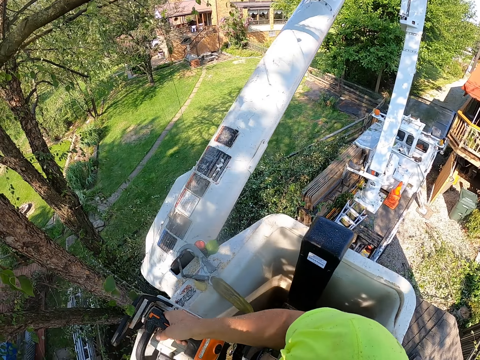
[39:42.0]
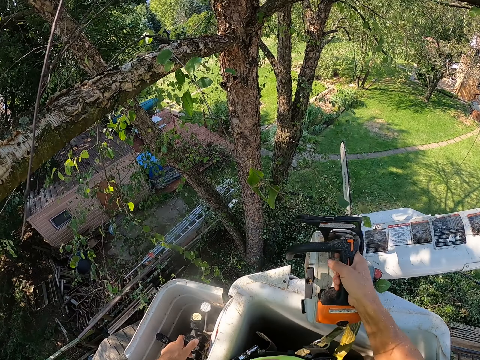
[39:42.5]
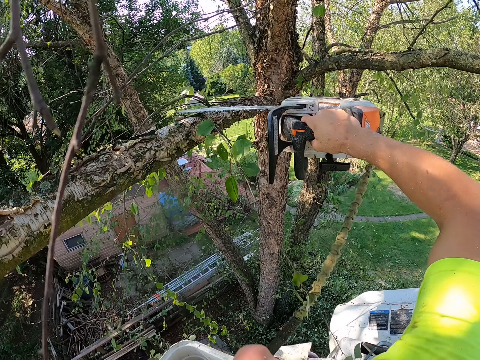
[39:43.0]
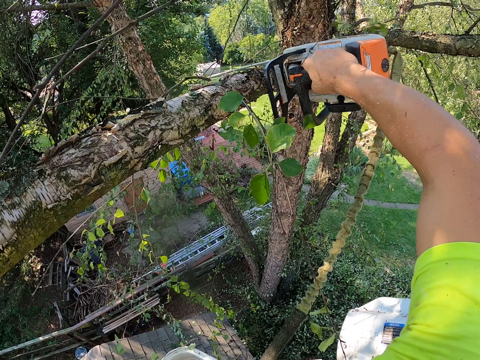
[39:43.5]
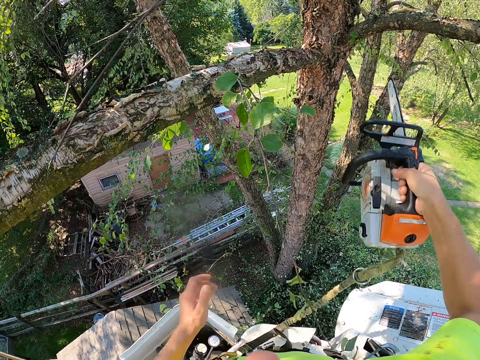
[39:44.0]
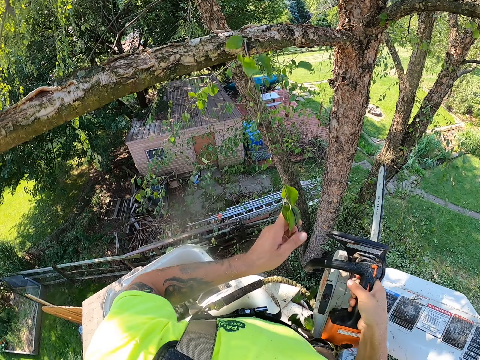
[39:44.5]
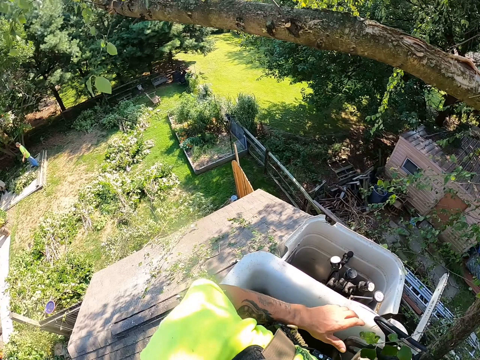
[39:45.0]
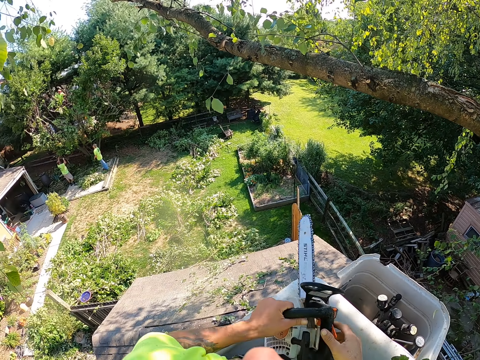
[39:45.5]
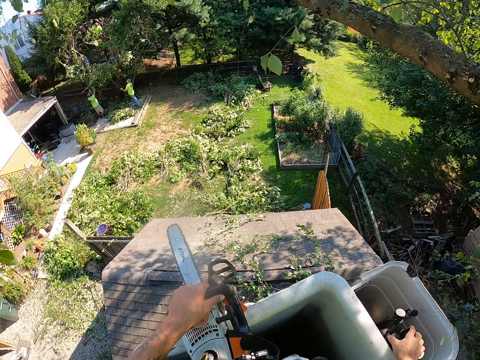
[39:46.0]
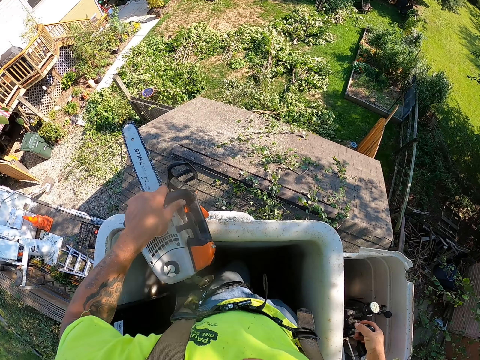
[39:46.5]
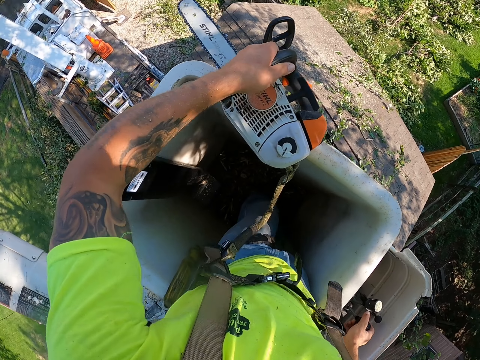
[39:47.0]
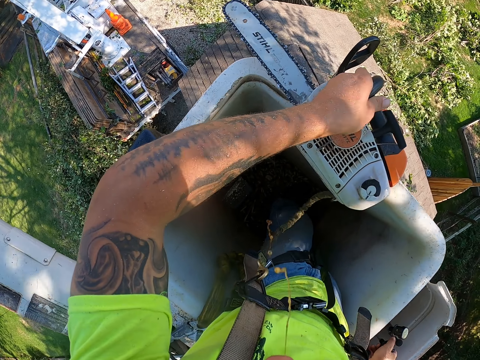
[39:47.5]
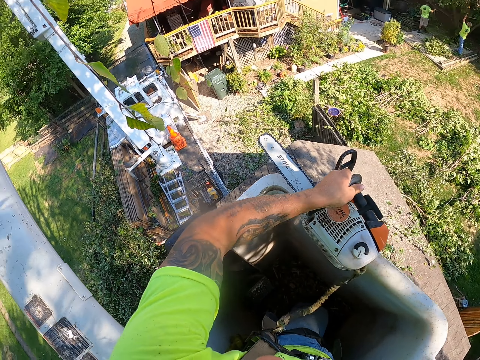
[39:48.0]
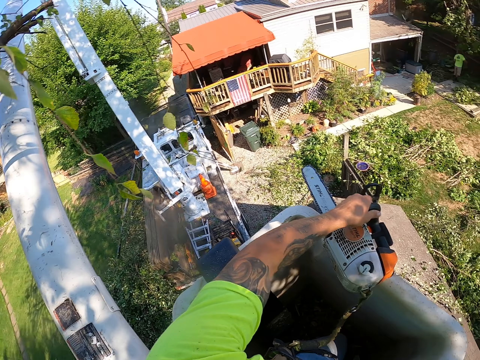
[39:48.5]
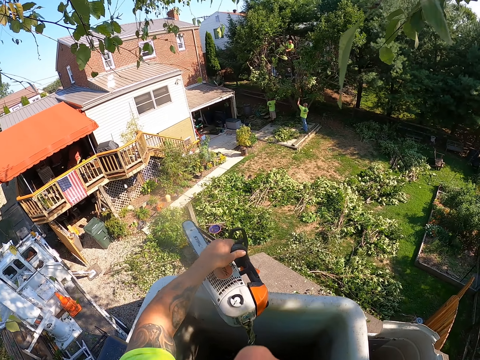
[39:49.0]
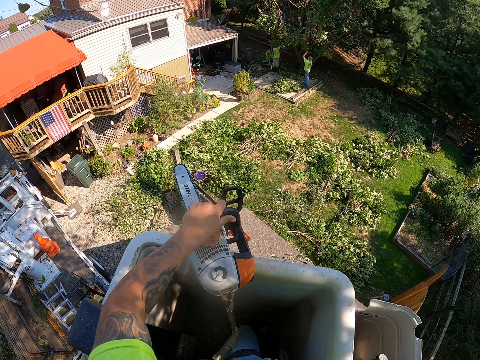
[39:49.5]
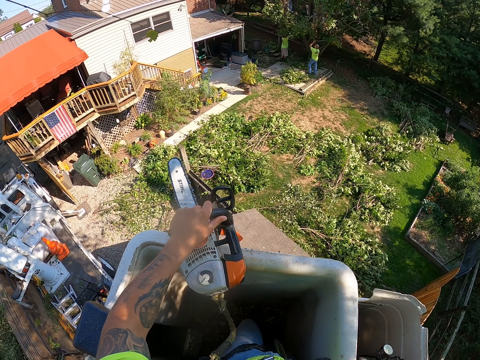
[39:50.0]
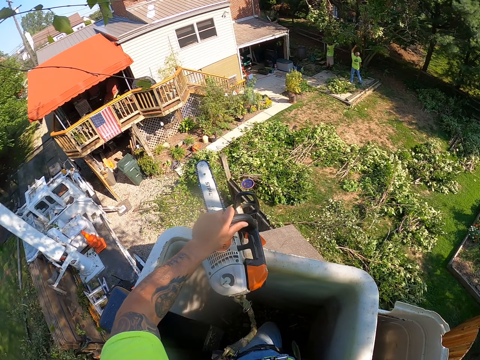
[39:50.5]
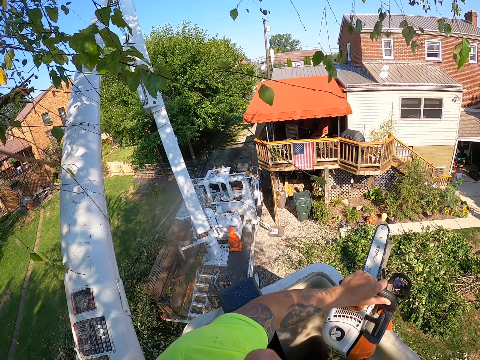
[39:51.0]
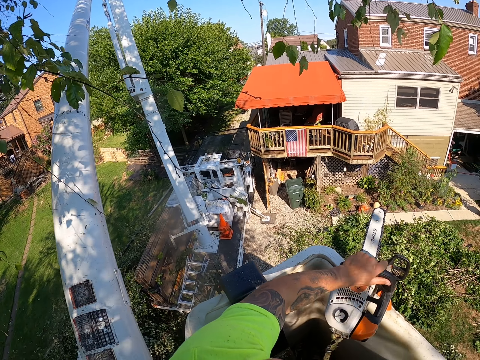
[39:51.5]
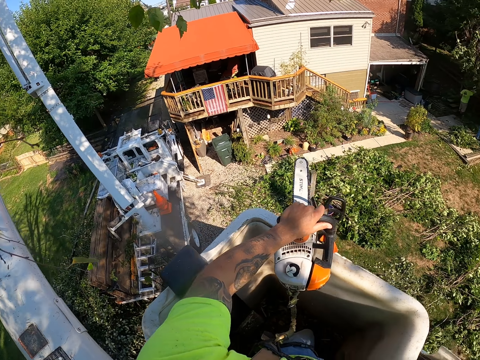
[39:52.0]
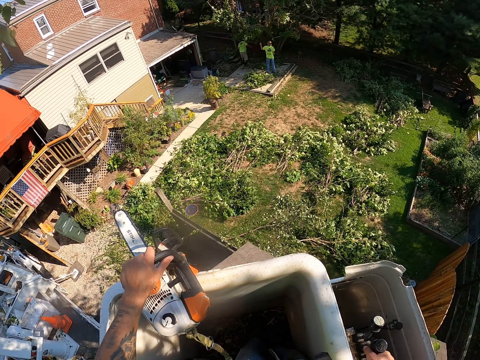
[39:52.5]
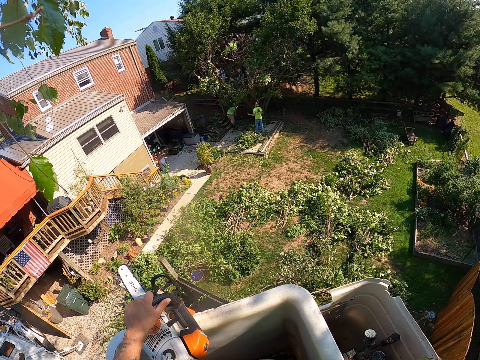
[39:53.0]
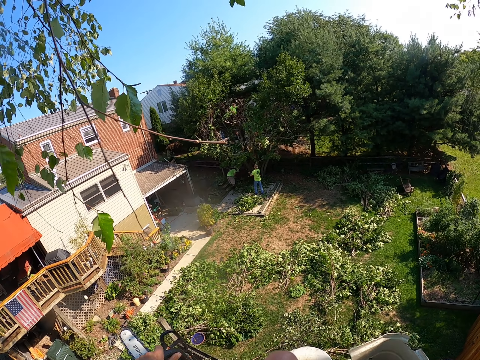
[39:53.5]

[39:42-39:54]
The camera wearer cuts a branch from the tree with the chainsaw with his right hand. He picks up the branch from the tree with his left hand. A man pulls branches from the tree. The camera wearer operates the boom lift lever with his right hand. Another man converses with the first man.

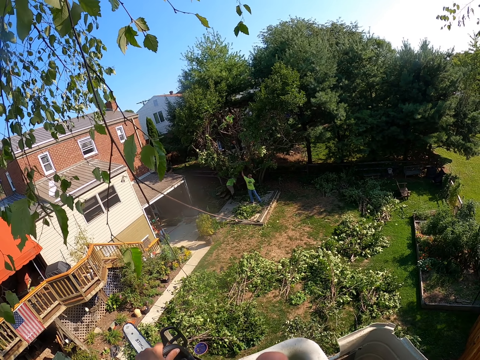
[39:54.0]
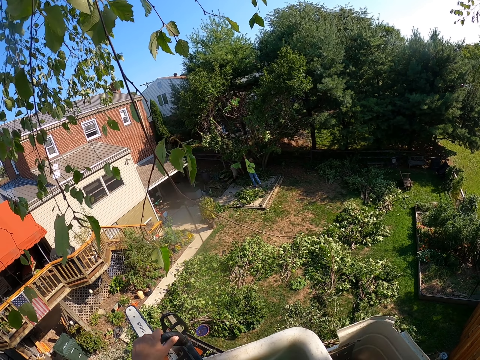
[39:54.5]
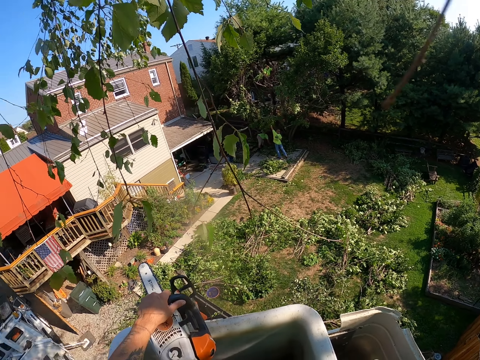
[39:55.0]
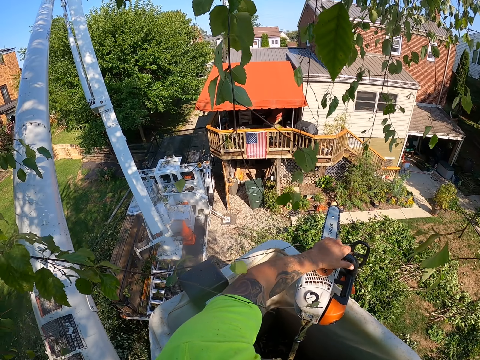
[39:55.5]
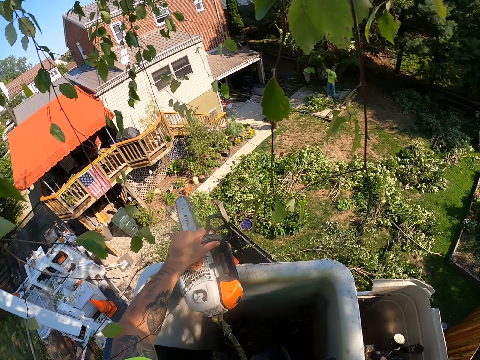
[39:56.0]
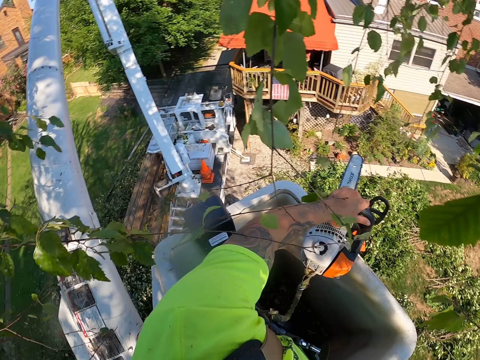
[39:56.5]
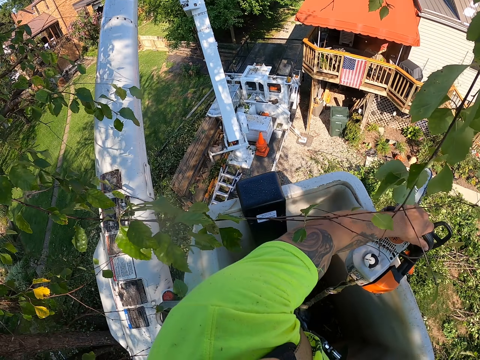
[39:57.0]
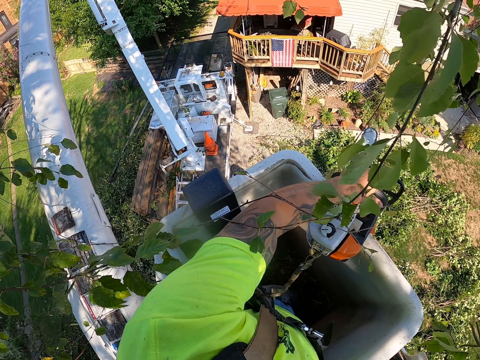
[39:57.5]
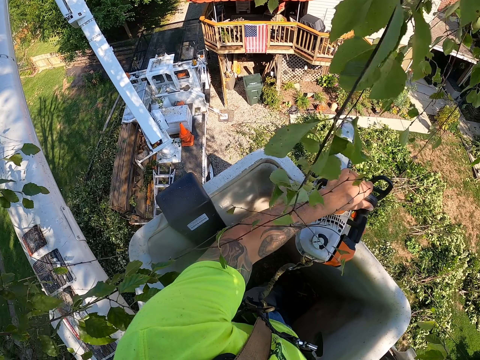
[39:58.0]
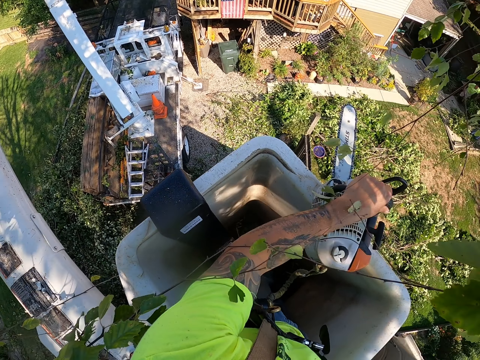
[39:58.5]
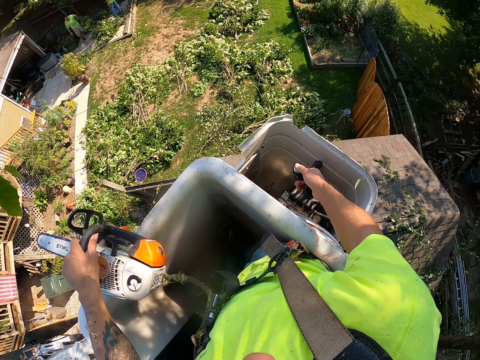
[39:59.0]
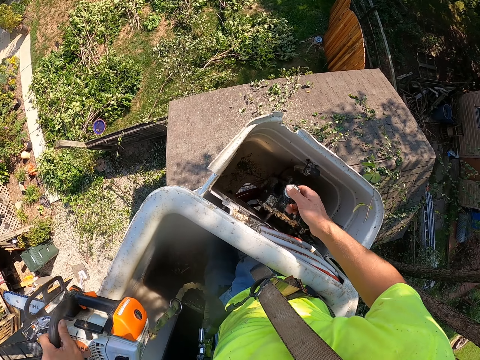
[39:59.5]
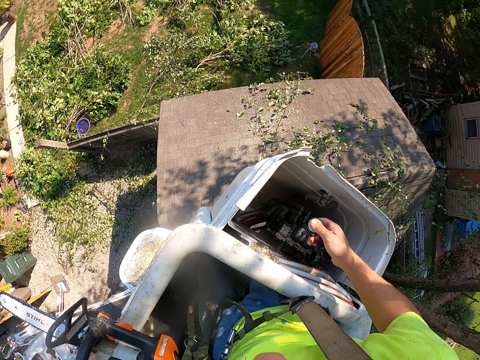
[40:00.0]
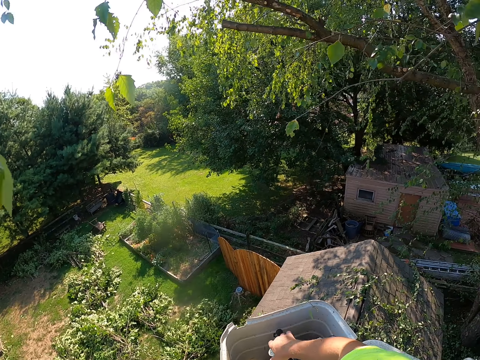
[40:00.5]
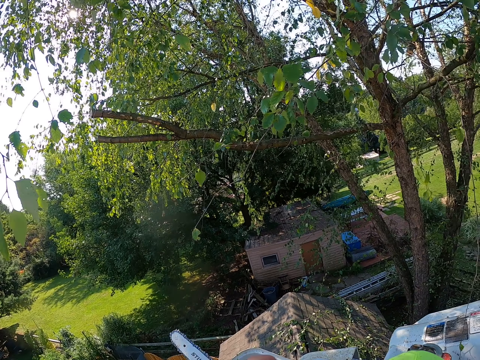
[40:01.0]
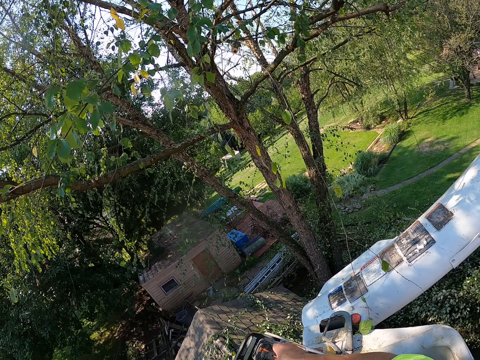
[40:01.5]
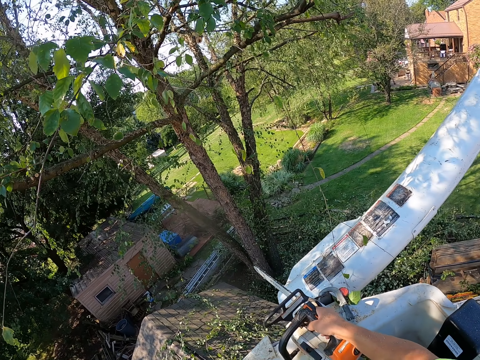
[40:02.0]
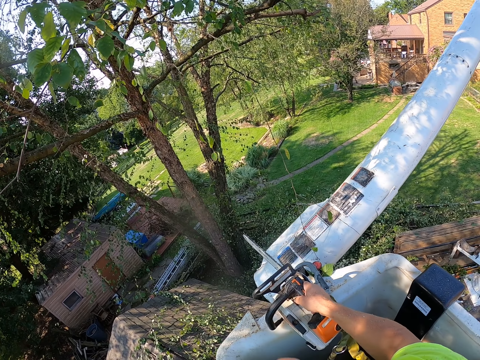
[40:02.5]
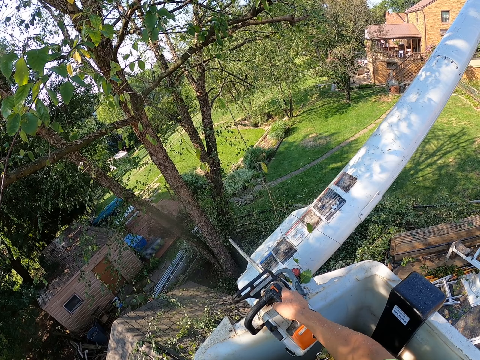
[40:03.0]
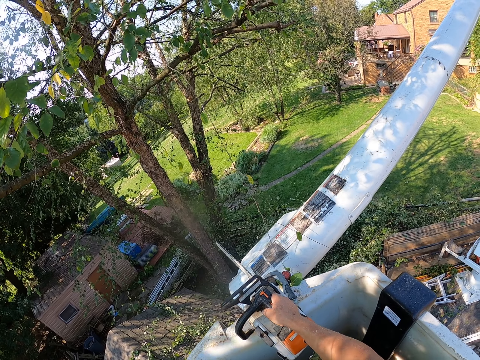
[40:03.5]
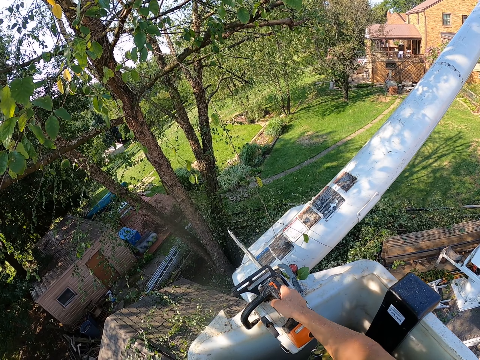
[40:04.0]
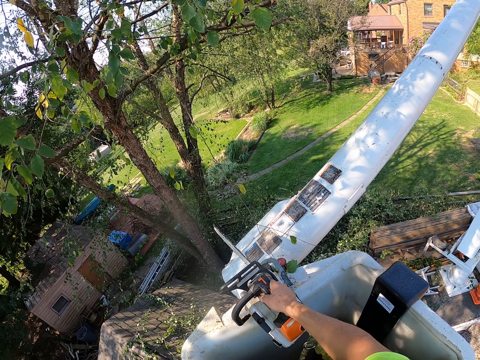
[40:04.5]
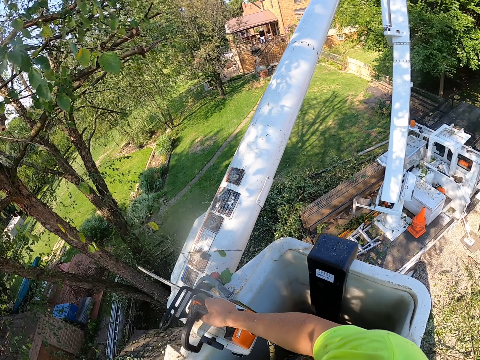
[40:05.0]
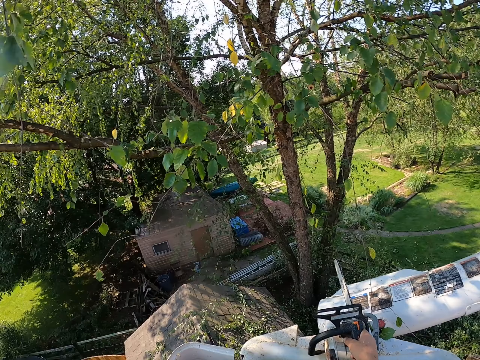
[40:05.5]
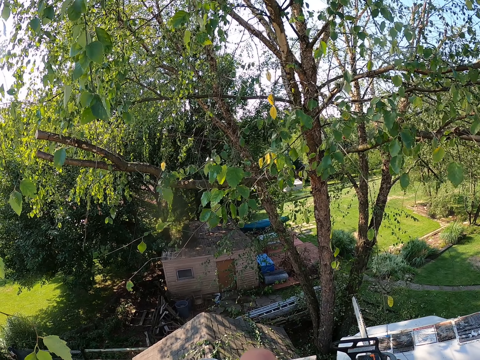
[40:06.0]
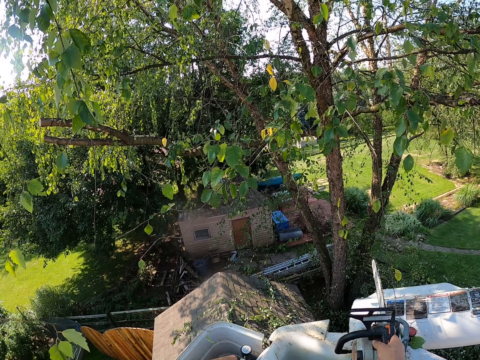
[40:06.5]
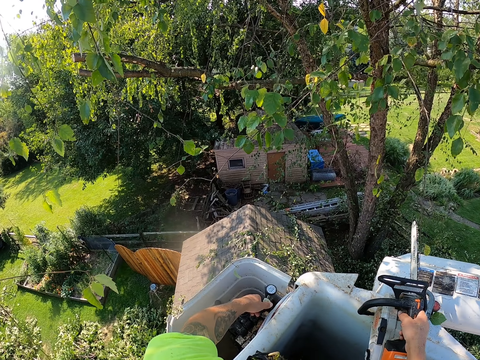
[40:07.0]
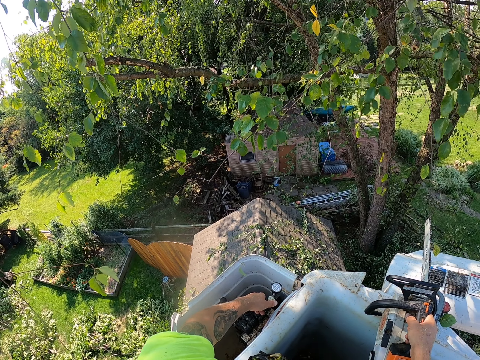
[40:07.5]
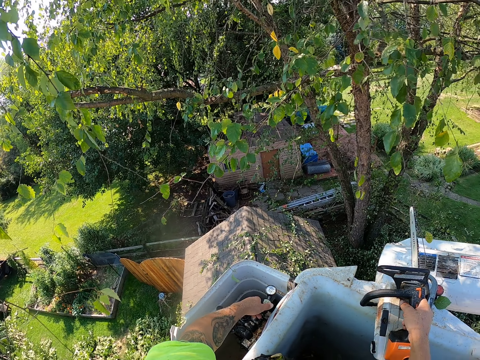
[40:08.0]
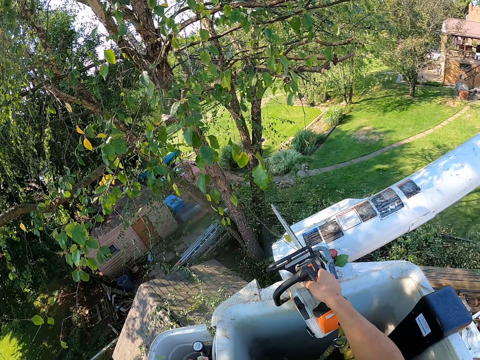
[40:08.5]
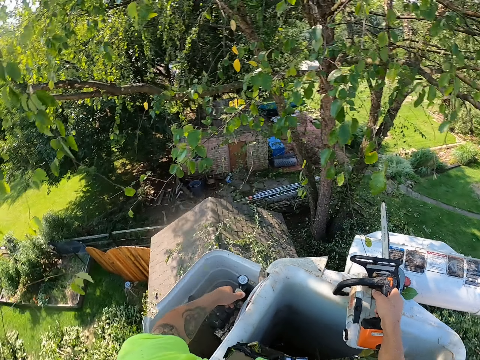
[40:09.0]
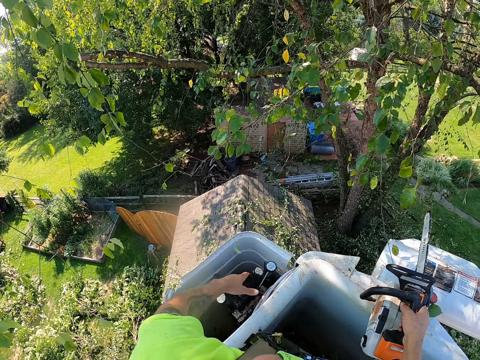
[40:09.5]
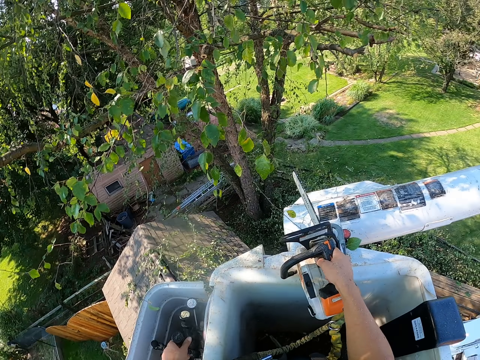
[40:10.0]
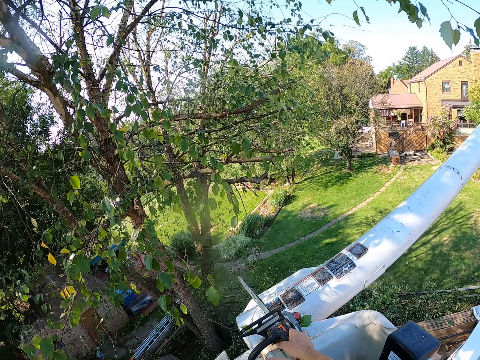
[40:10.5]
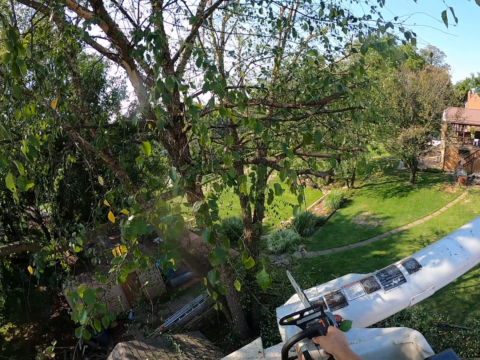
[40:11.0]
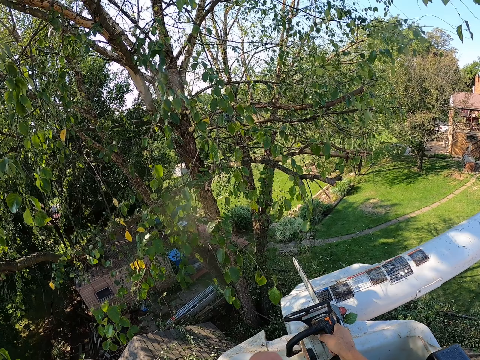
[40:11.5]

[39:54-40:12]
The camera wearer drops a tree branch.
